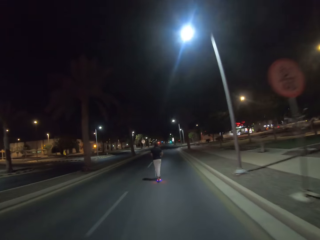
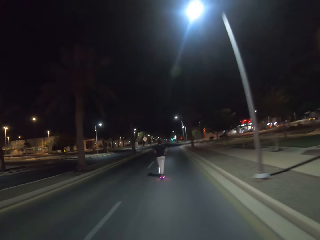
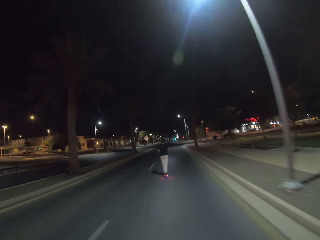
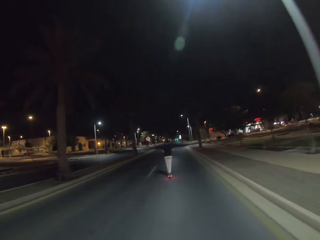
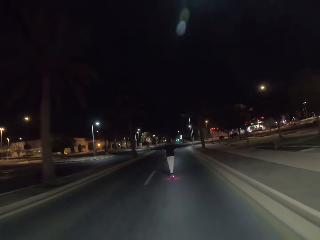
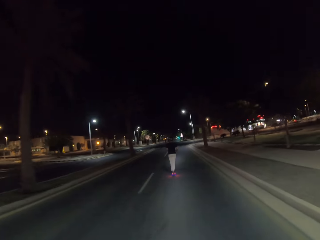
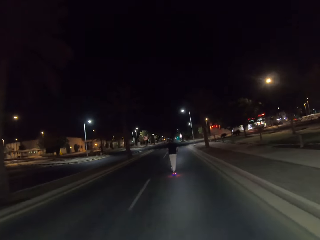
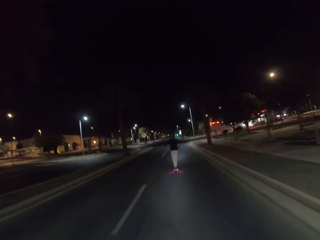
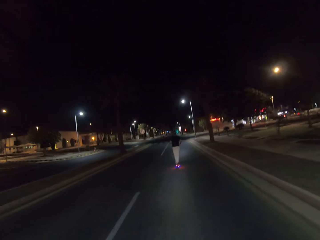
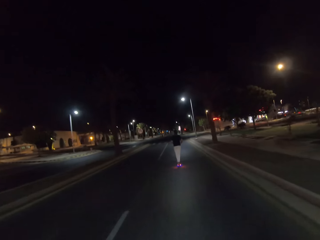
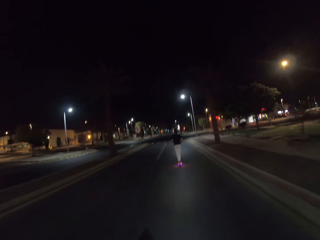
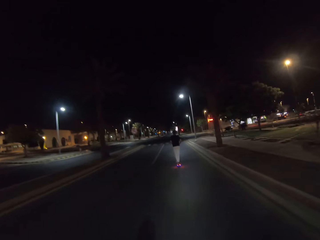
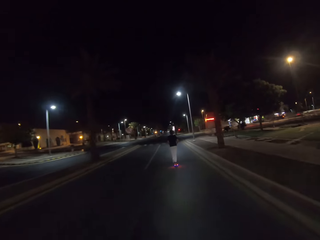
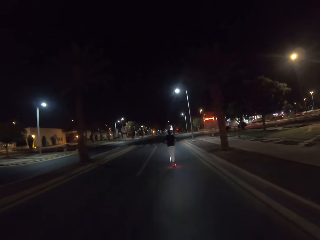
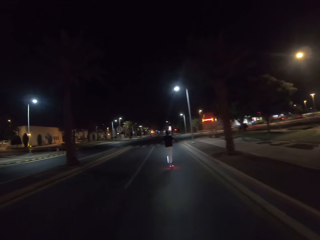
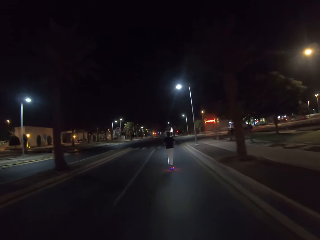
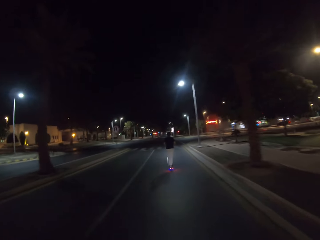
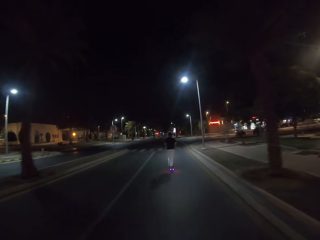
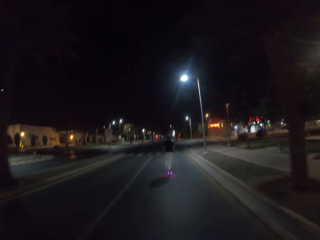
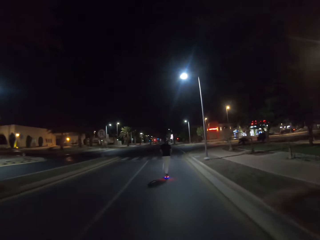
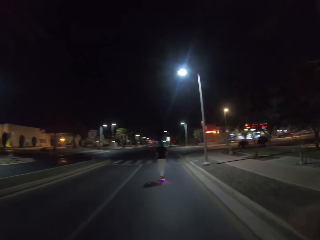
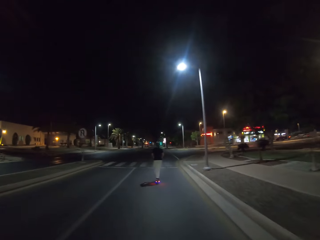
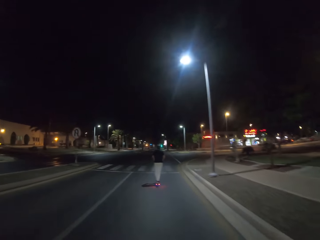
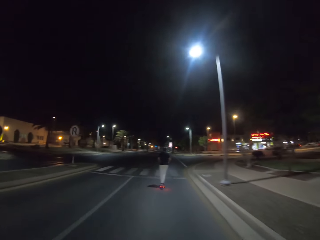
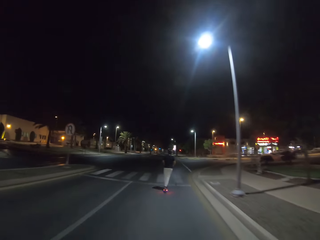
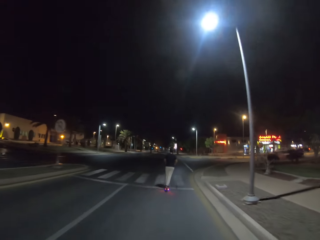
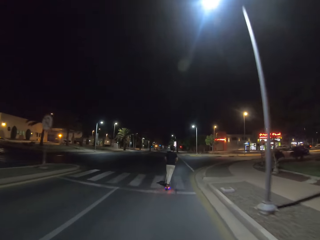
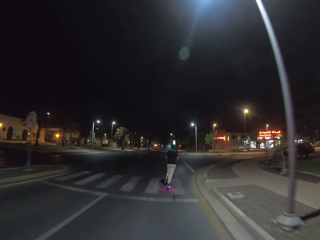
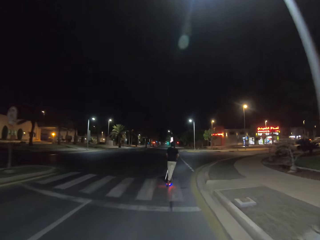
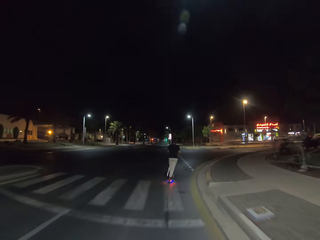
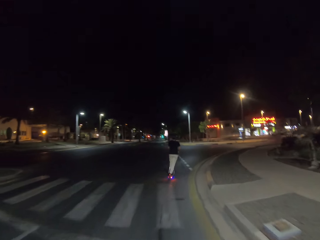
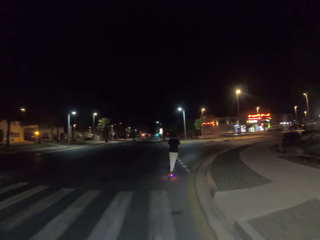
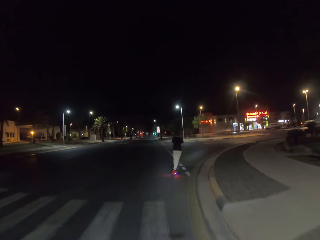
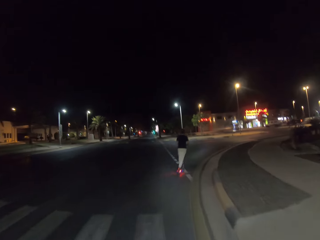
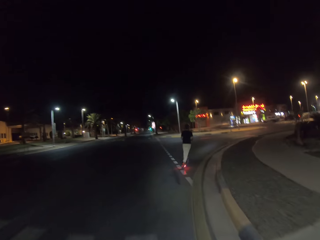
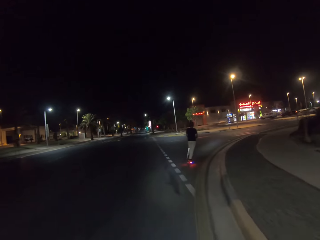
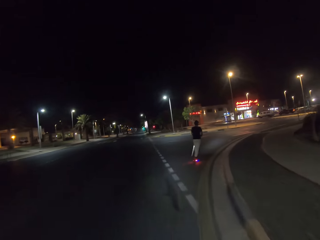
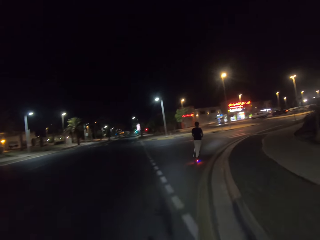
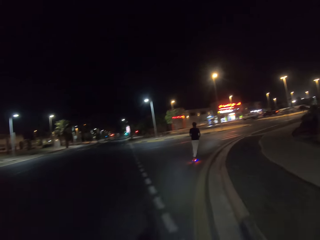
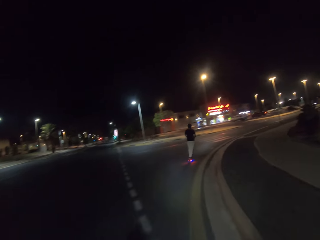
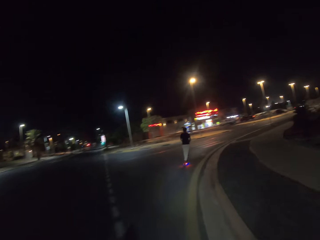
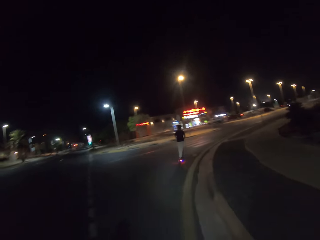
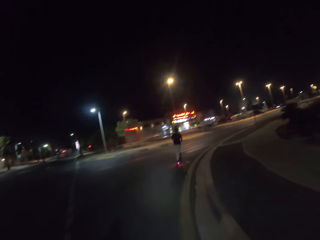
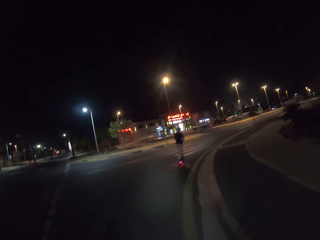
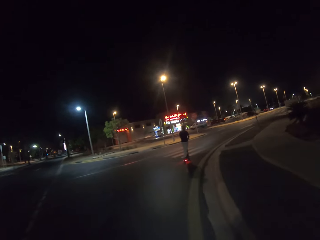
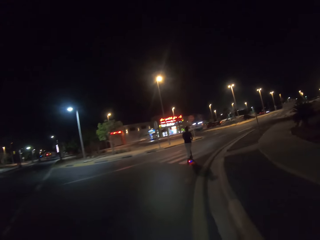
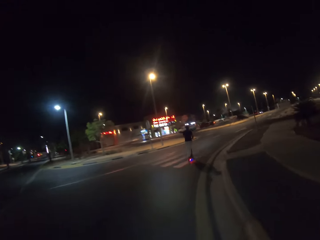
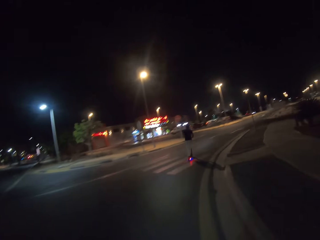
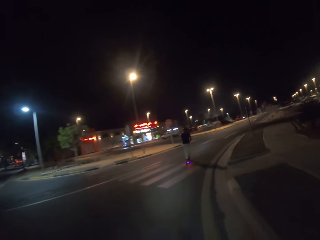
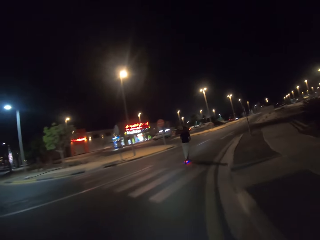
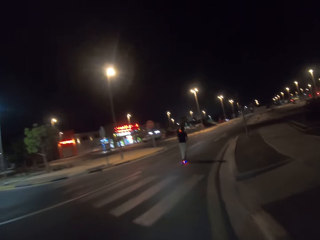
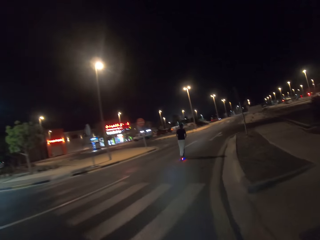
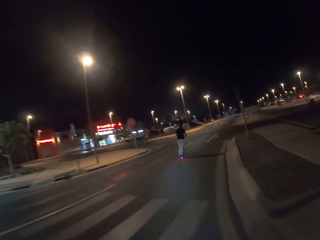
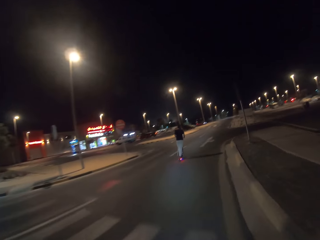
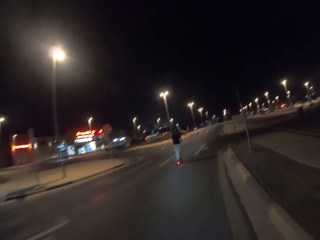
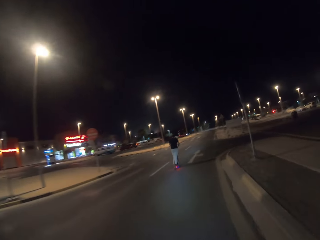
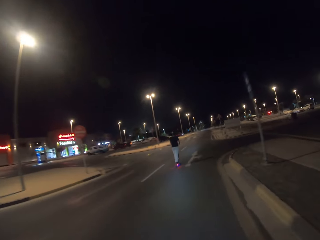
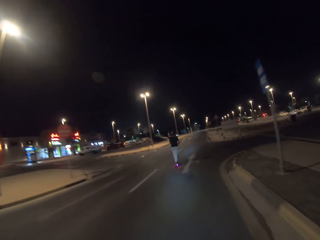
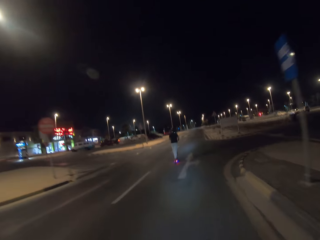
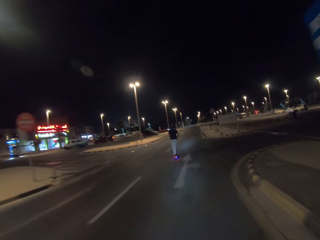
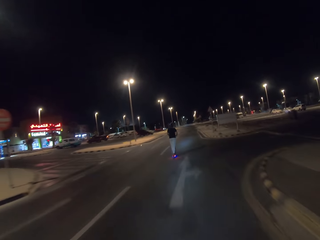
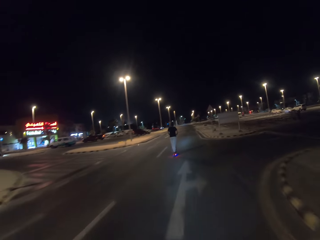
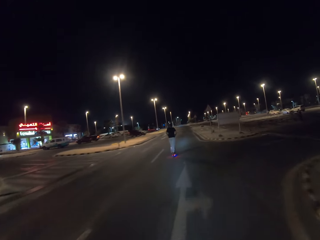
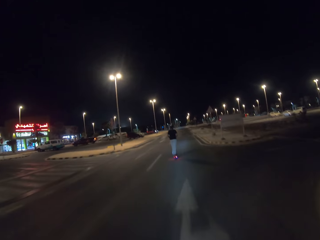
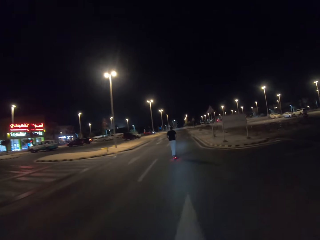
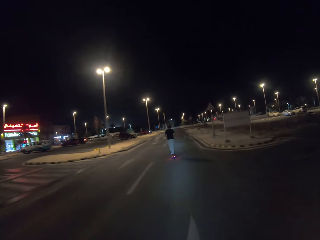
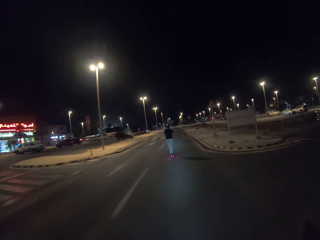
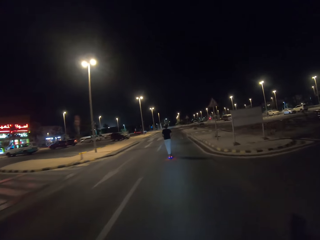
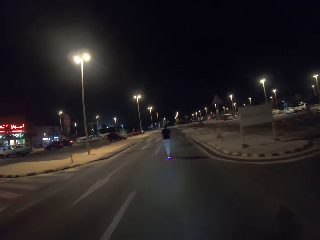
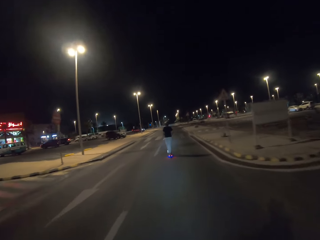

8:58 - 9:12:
A man rides to the right. The camera wearer drives to the right.

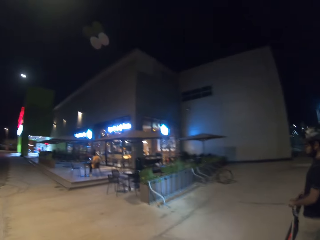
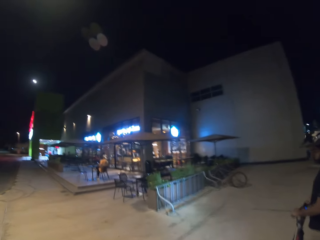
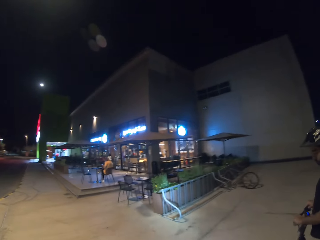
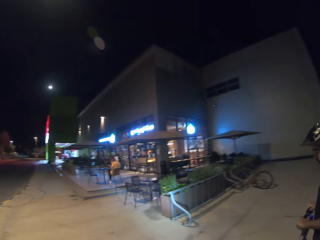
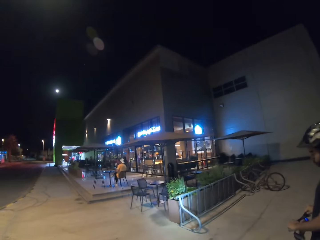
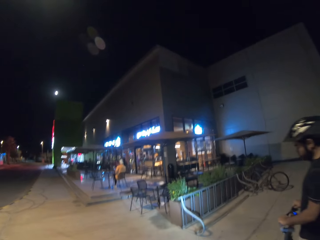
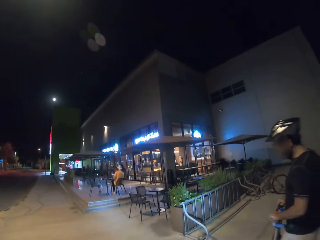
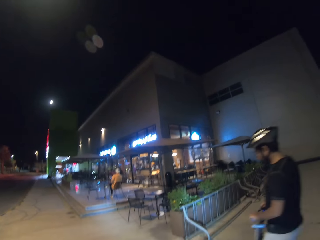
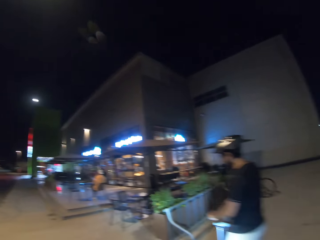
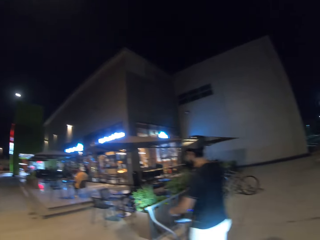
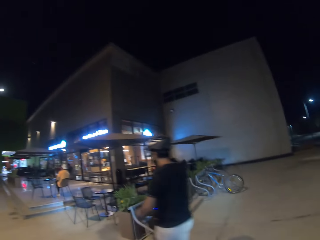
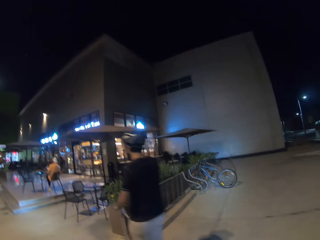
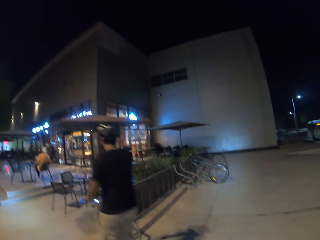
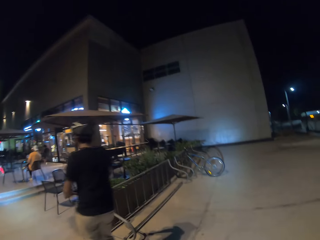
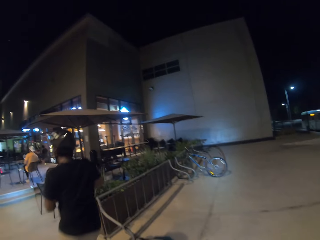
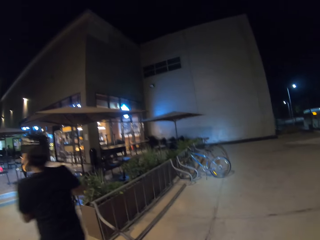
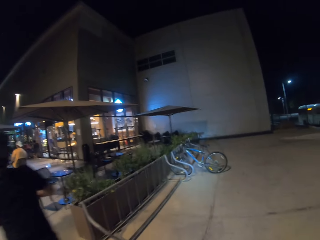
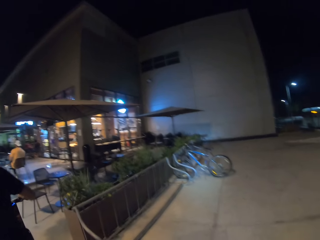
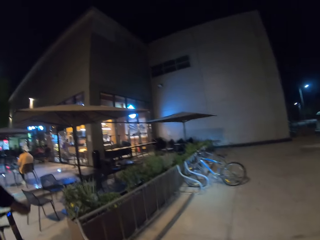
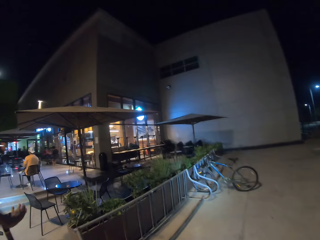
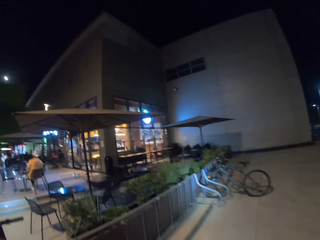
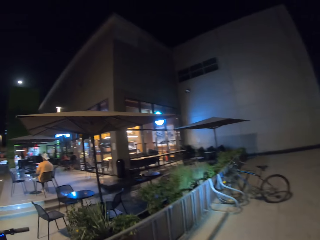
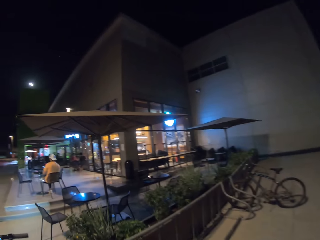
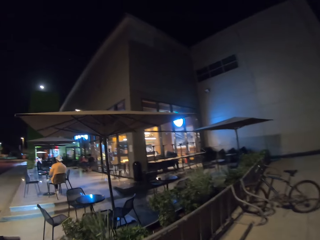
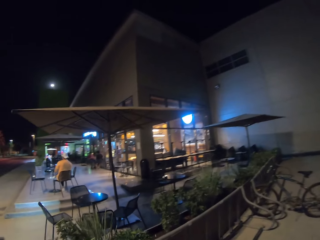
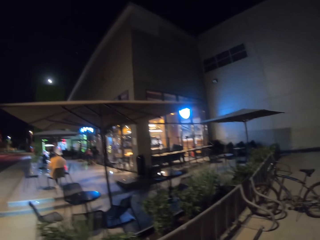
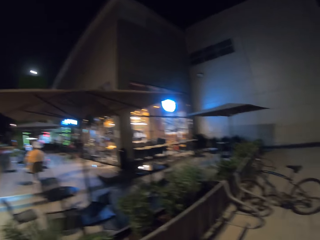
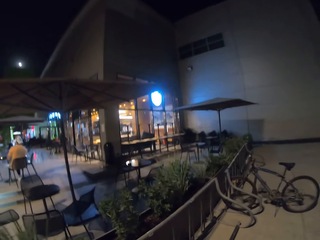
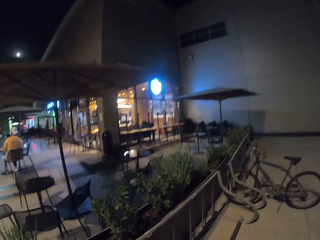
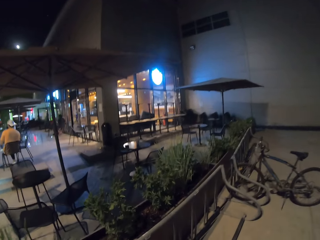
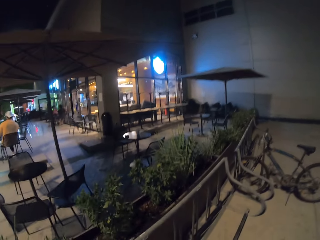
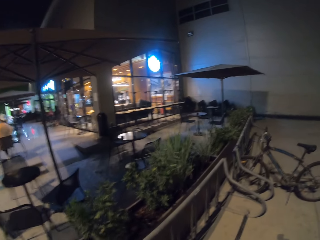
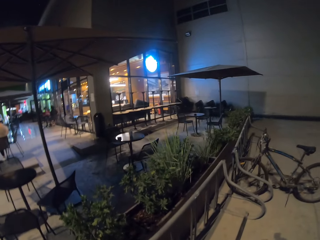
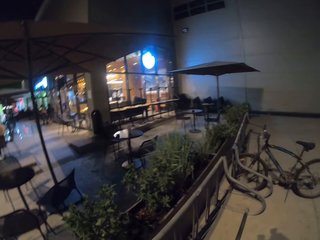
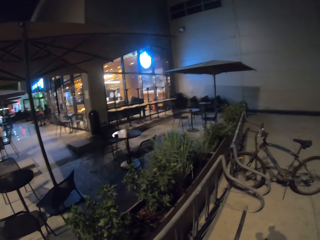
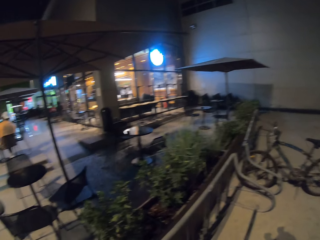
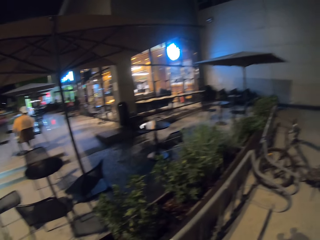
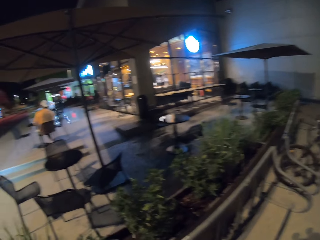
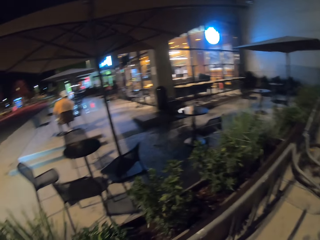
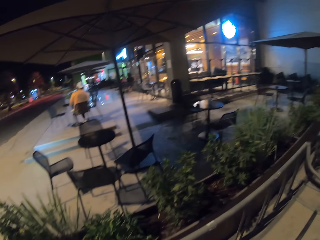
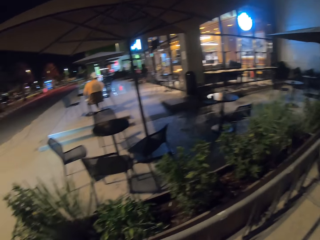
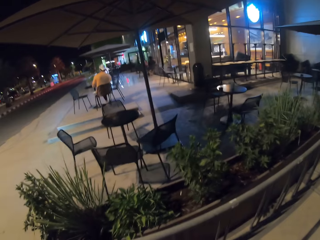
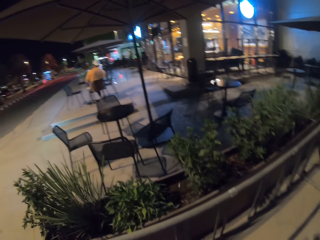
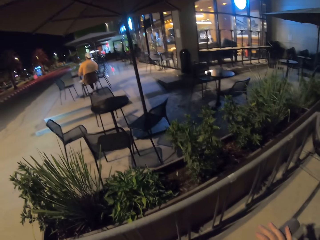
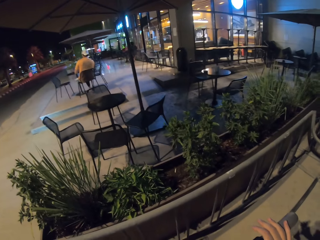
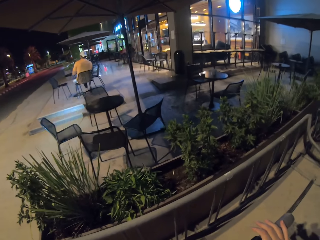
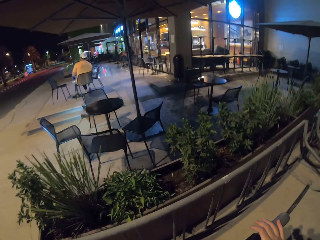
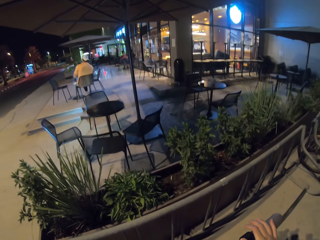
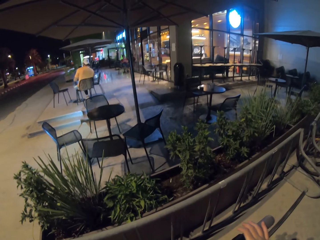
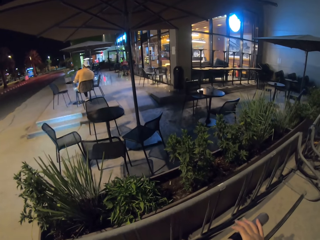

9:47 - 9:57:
A man sits on a chair. Another man gets out of the scooter.
